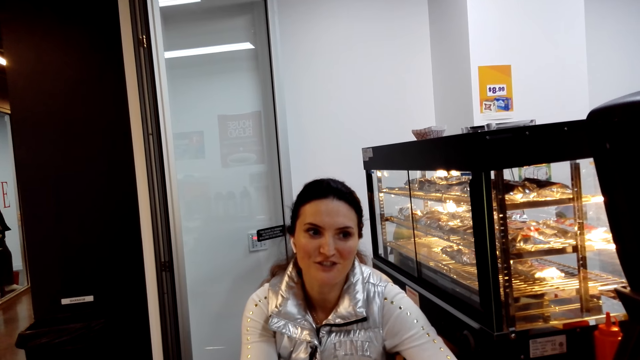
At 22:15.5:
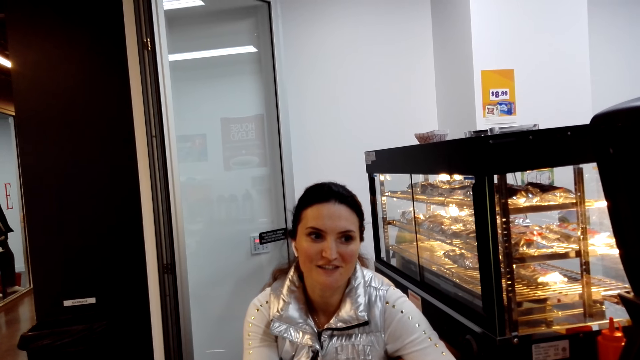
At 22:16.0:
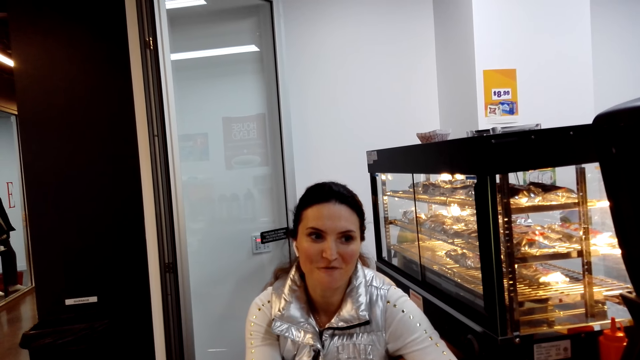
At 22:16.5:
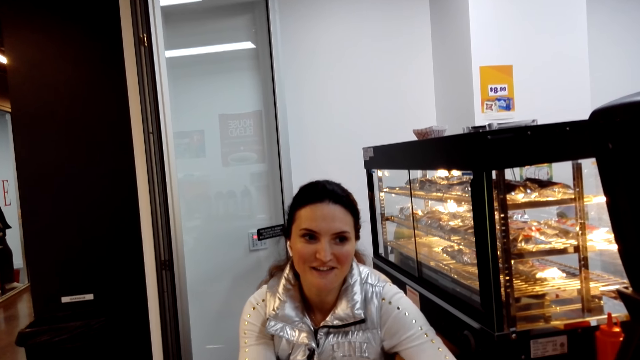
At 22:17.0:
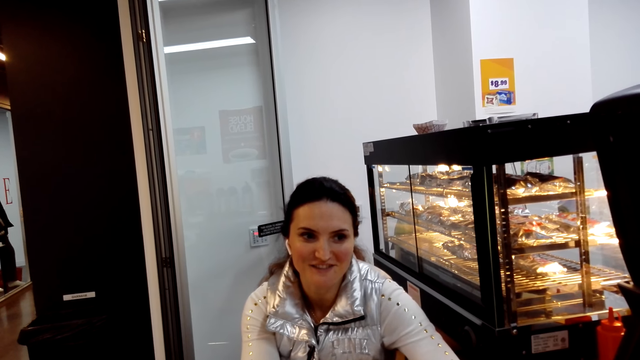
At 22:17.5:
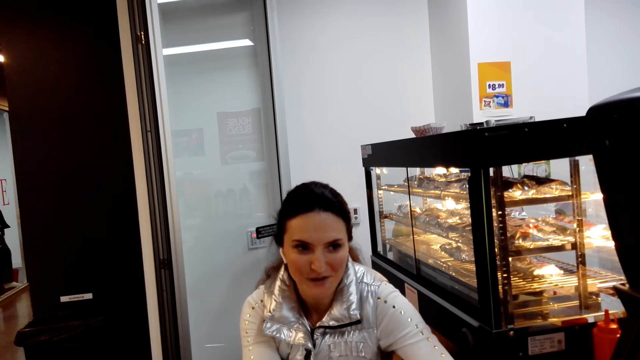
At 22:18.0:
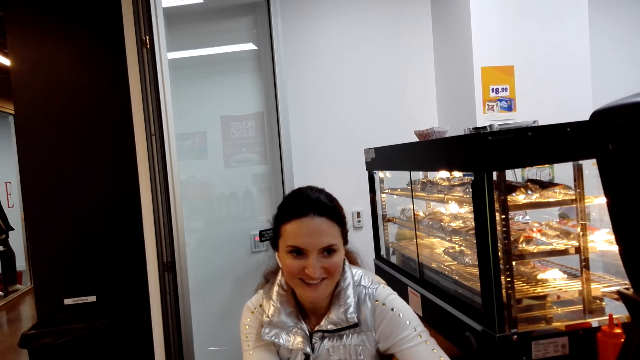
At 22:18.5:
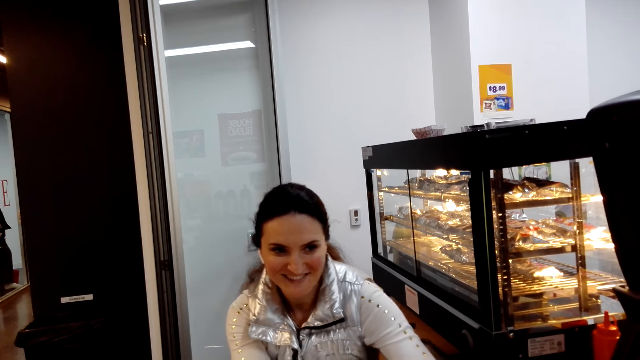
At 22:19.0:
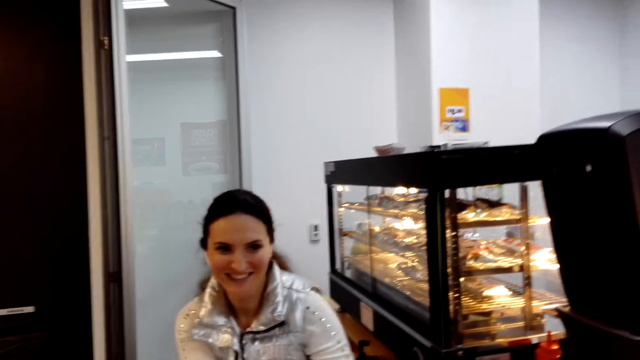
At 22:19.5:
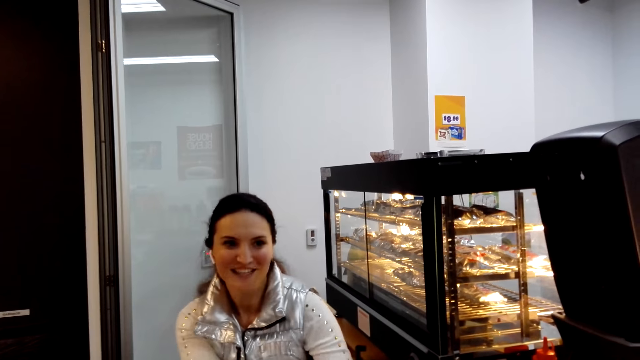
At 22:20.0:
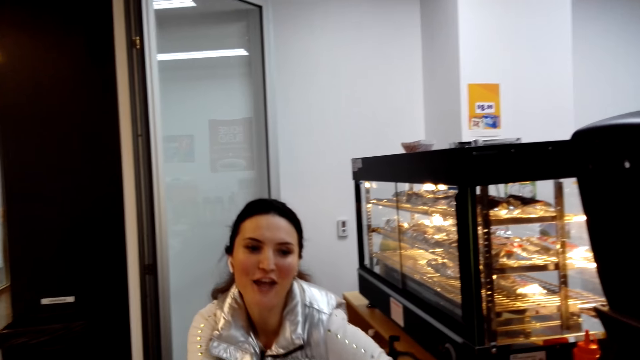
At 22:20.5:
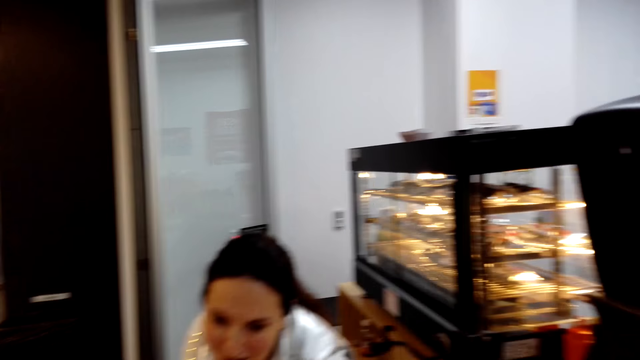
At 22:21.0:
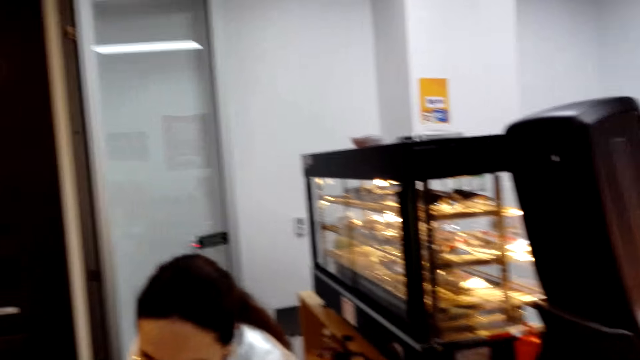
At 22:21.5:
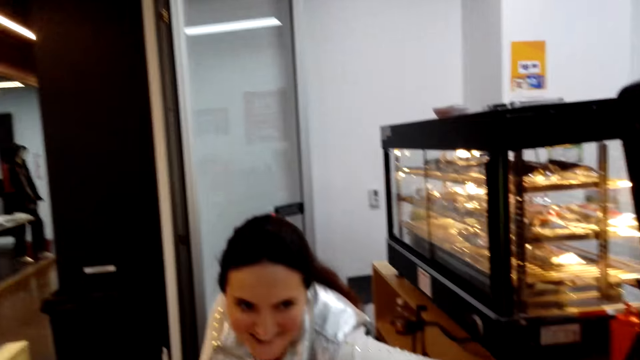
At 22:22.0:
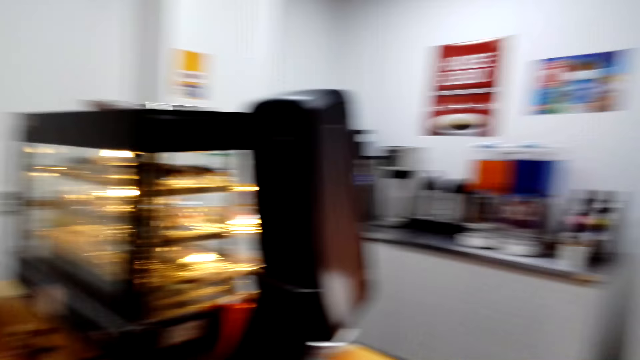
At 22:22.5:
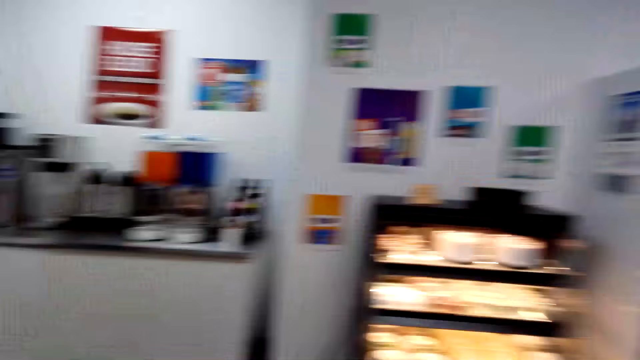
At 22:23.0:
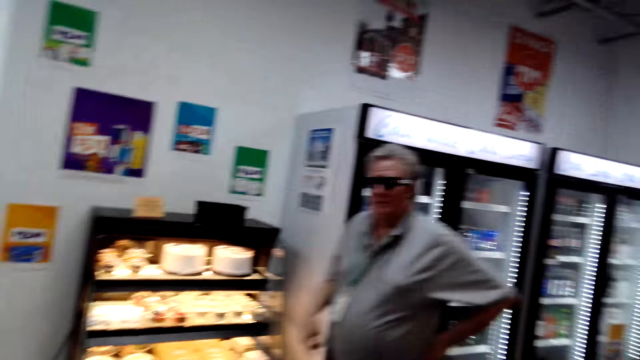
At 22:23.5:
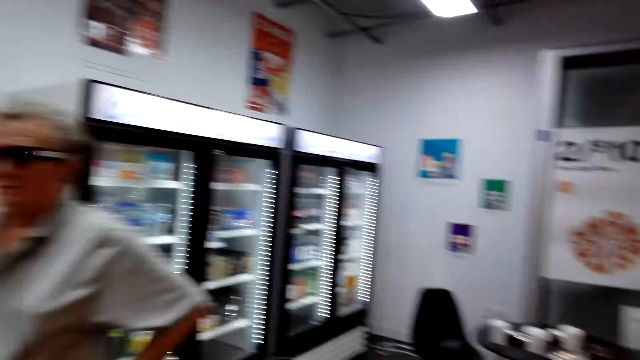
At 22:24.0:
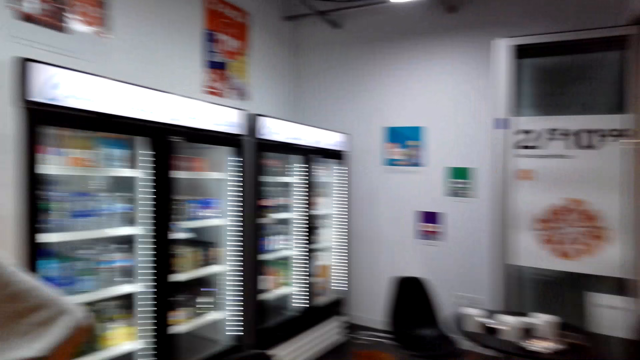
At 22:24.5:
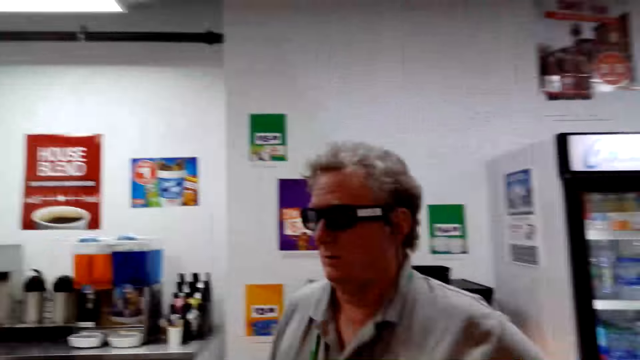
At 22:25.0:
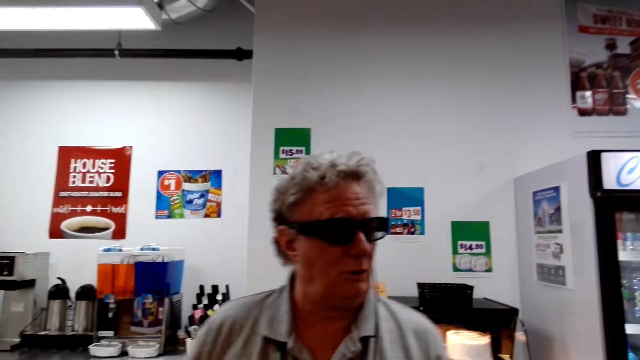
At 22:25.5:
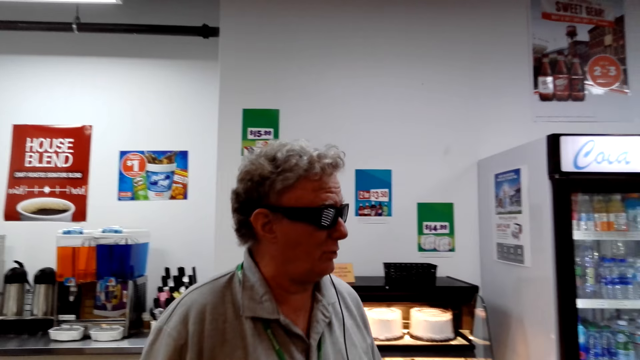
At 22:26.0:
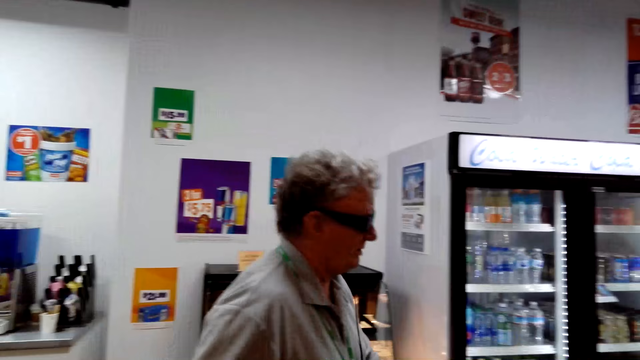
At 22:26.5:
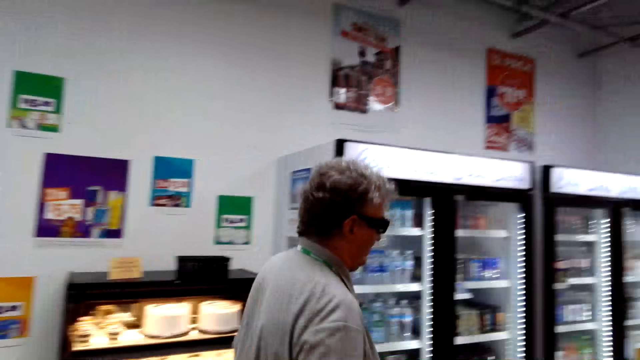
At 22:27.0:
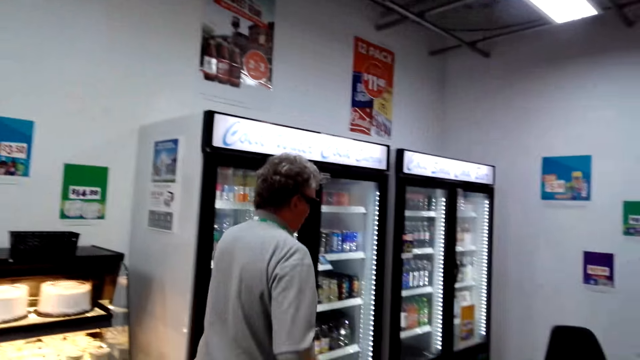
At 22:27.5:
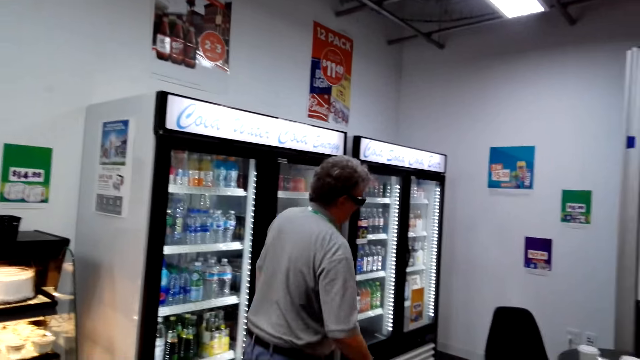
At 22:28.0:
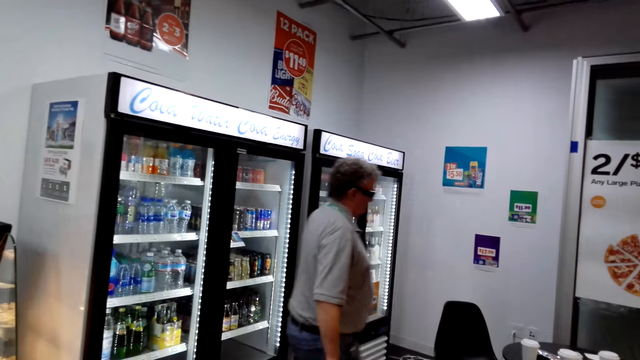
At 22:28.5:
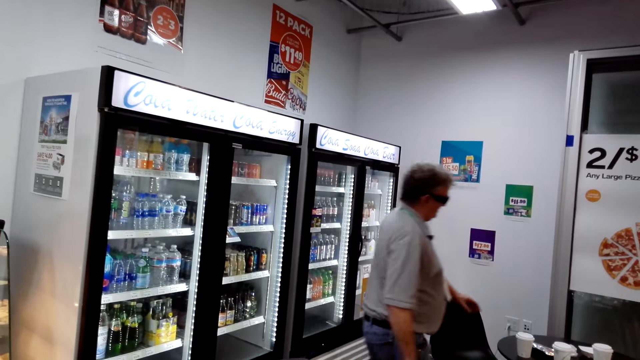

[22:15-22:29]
A lady sits at the counter. A man walks around the store. The camera wearer looks around.

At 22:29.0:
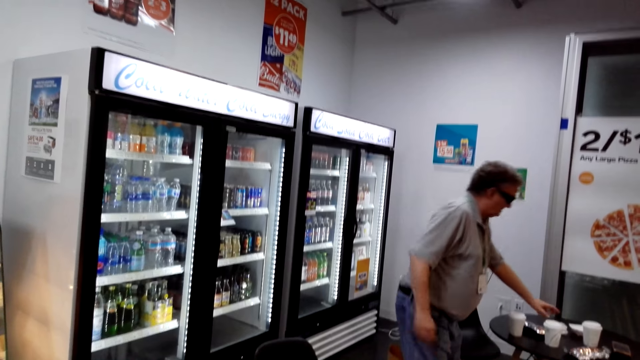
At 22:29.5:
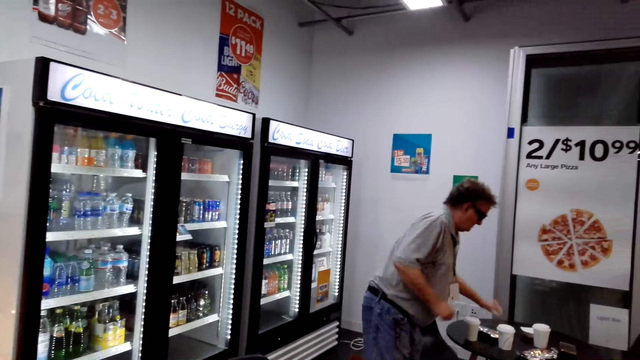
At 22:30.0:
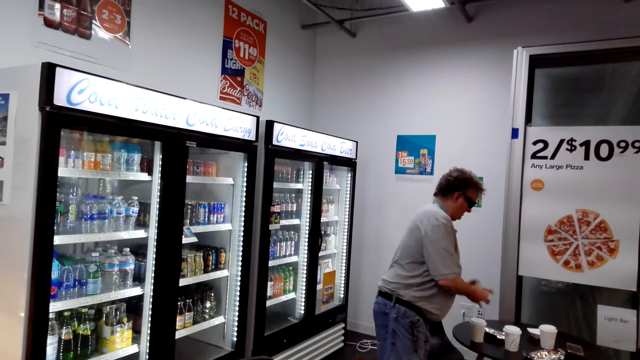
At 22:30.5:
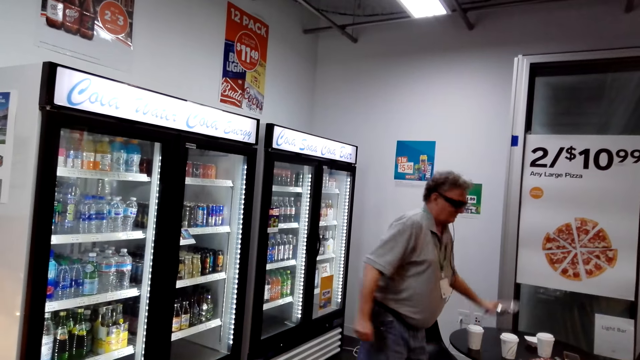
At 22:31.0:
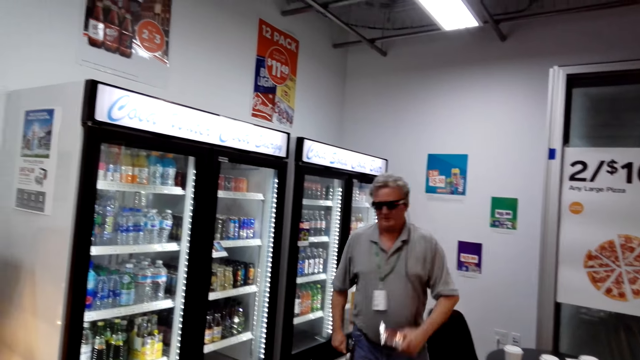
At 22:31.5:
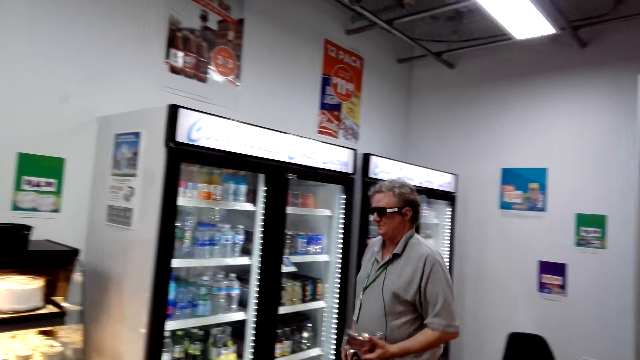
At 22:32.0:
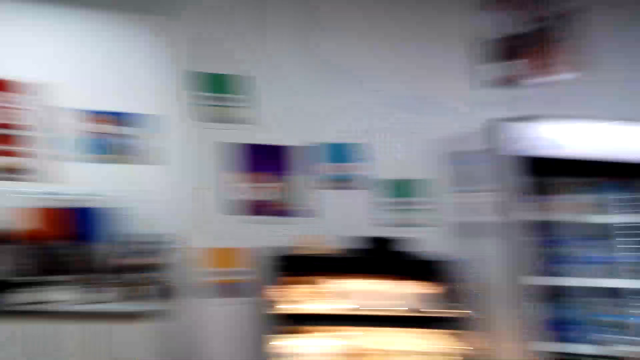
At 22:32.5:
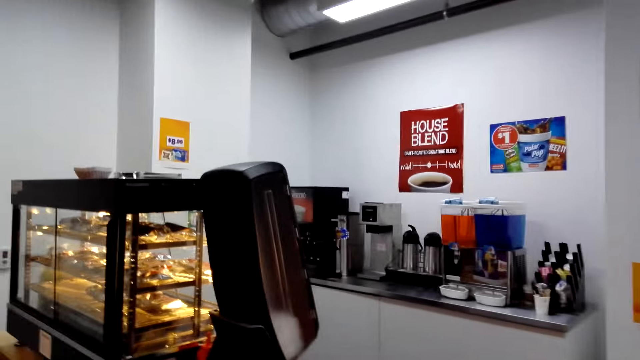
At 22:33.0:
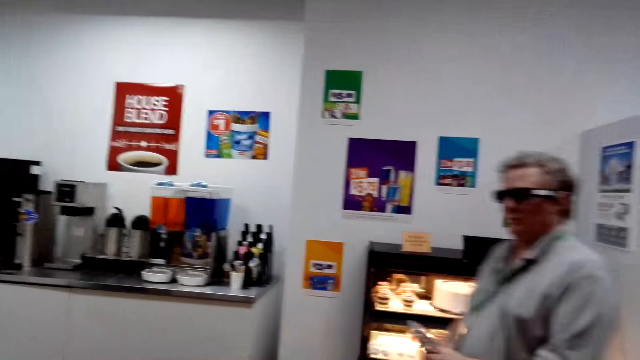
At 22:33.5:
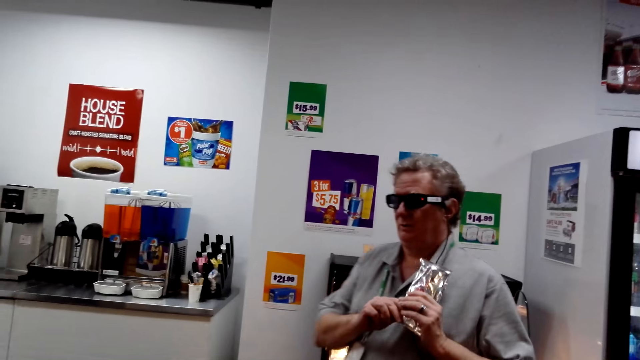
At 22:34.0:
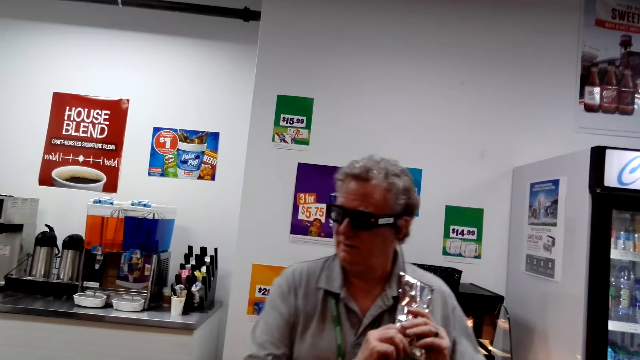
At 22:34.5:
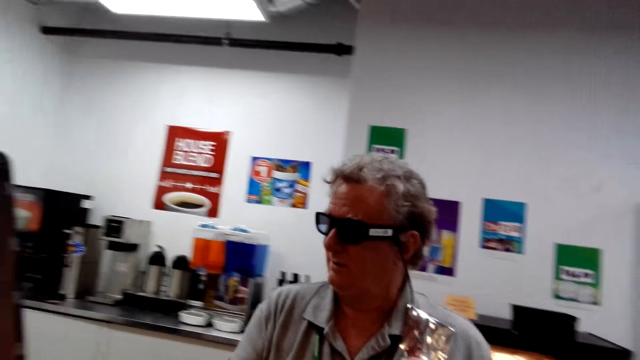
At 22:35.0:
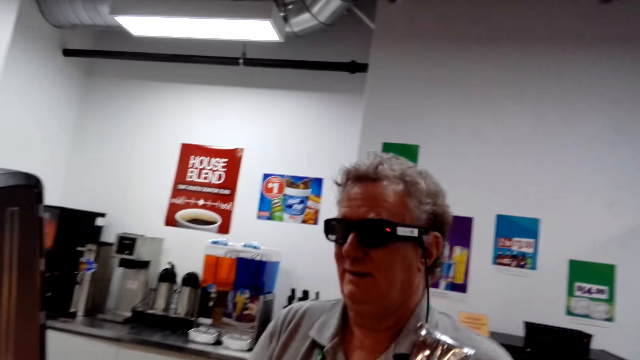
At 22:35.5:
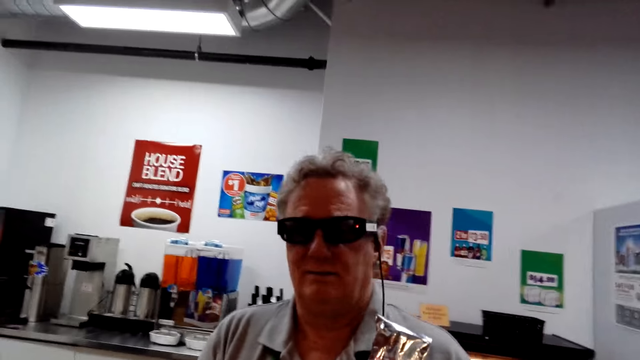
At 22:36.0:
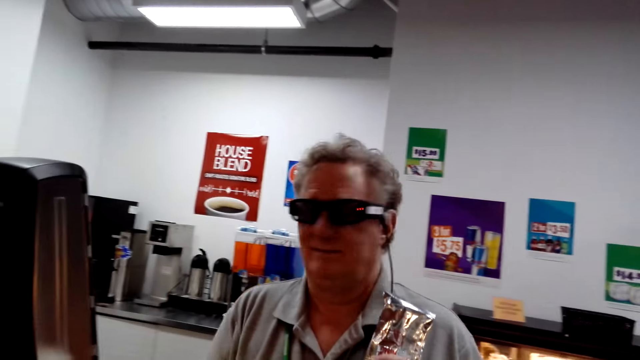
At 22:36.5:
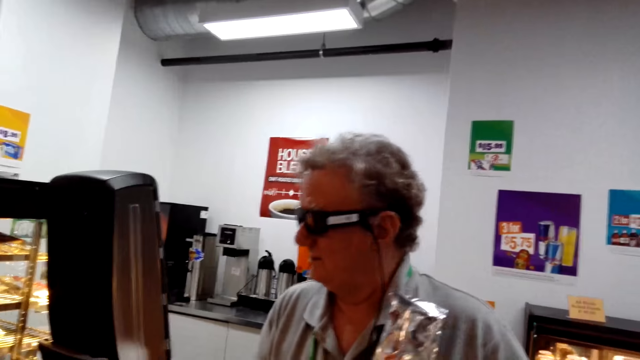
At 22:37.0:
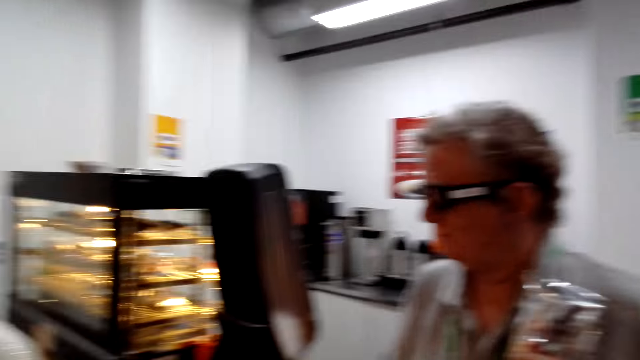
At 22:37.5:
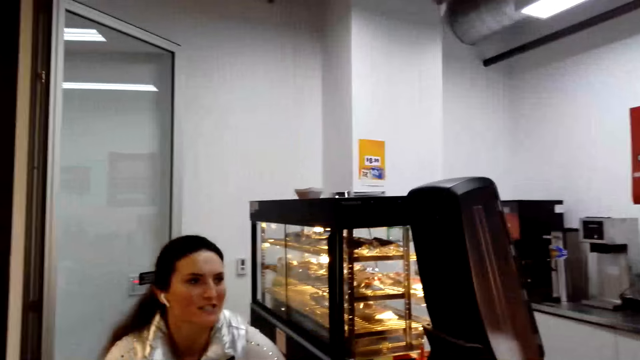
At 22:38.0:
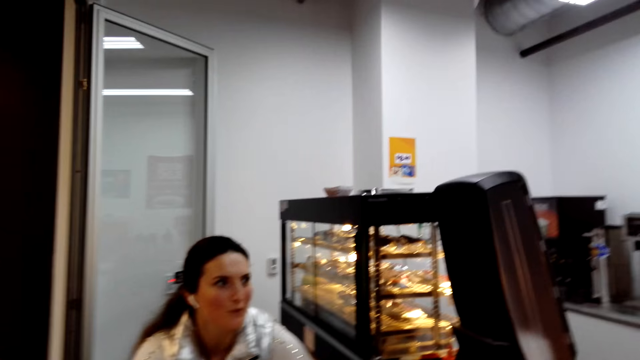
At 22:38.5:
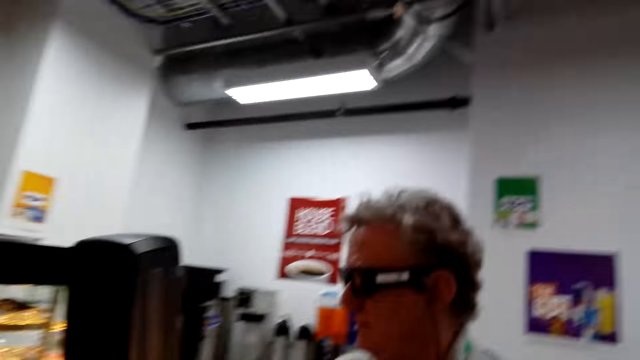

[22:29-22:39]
A man picks a hotdog on the table. The man walks around. The camera wearer speaks to the man. The man stands at the counter.
